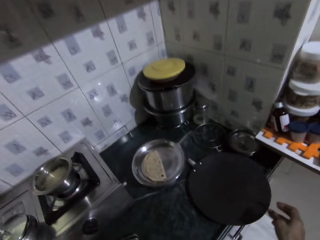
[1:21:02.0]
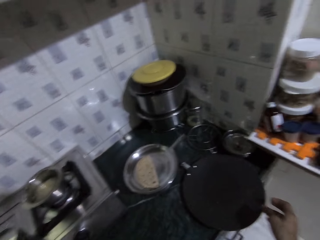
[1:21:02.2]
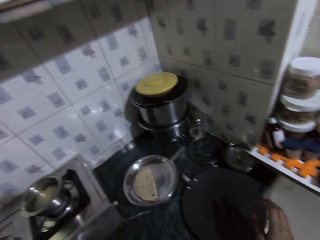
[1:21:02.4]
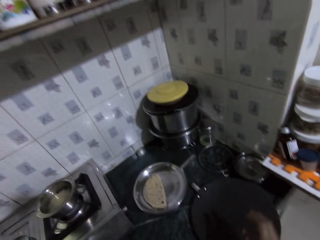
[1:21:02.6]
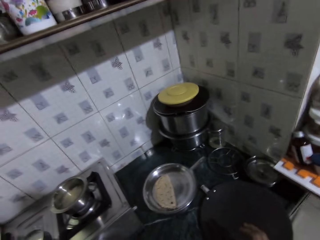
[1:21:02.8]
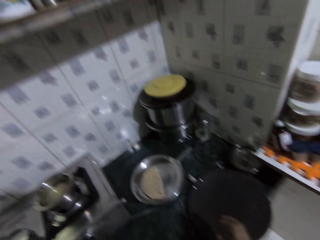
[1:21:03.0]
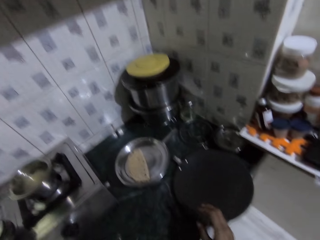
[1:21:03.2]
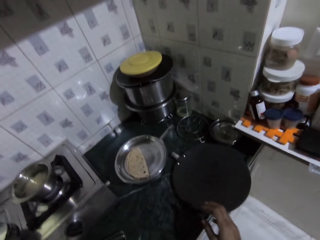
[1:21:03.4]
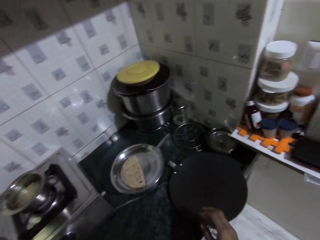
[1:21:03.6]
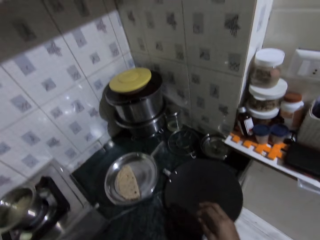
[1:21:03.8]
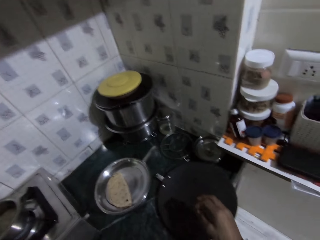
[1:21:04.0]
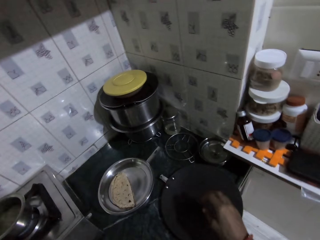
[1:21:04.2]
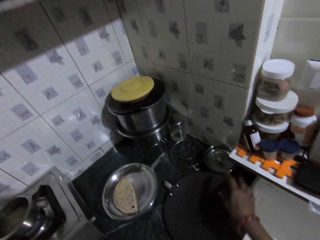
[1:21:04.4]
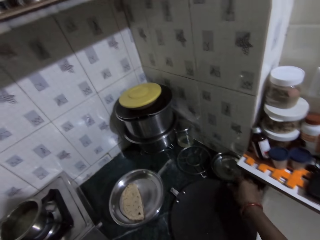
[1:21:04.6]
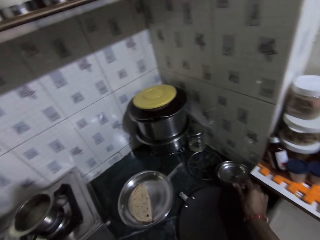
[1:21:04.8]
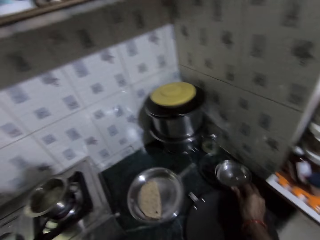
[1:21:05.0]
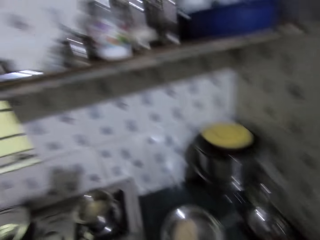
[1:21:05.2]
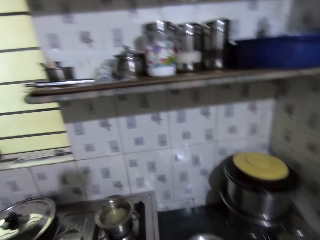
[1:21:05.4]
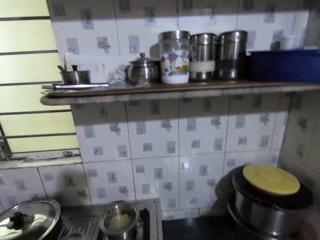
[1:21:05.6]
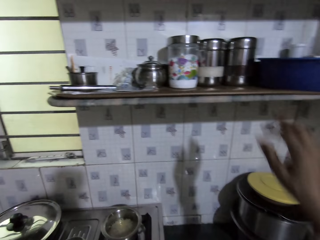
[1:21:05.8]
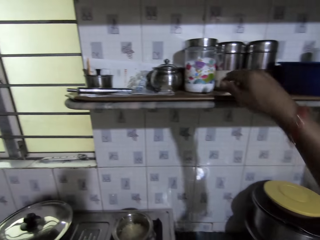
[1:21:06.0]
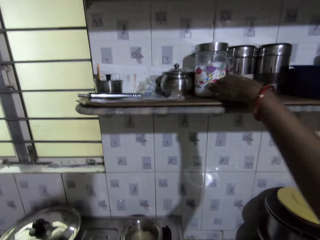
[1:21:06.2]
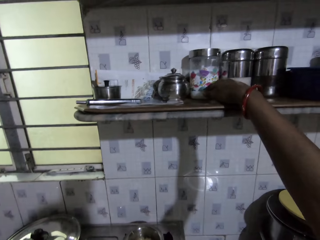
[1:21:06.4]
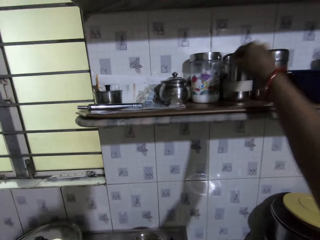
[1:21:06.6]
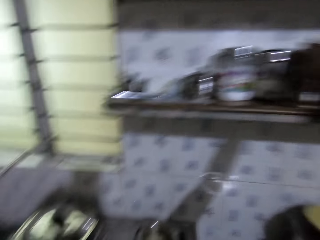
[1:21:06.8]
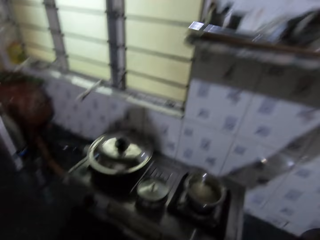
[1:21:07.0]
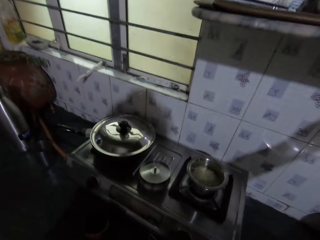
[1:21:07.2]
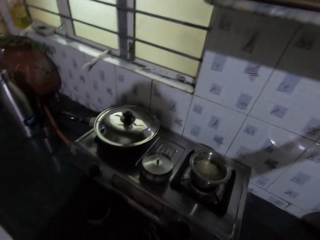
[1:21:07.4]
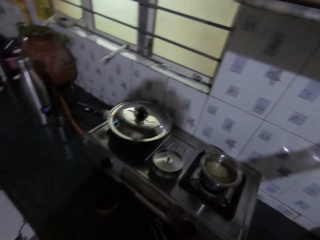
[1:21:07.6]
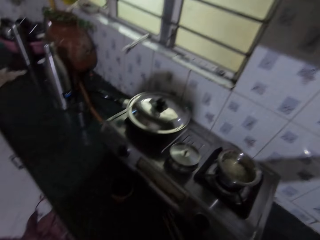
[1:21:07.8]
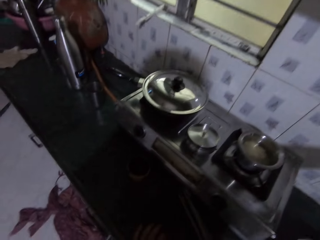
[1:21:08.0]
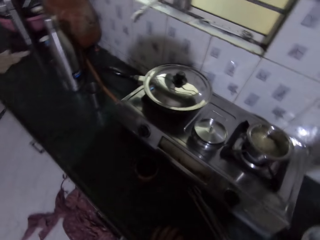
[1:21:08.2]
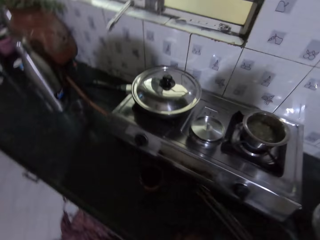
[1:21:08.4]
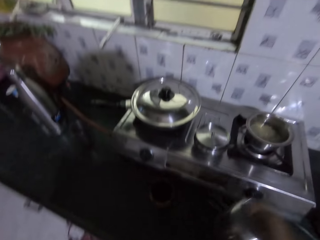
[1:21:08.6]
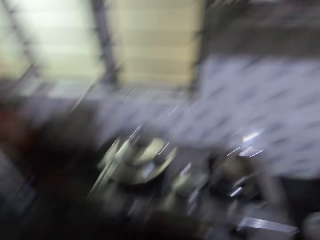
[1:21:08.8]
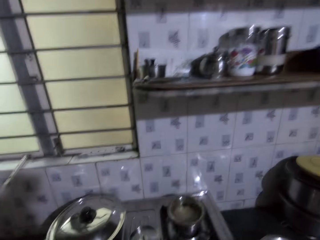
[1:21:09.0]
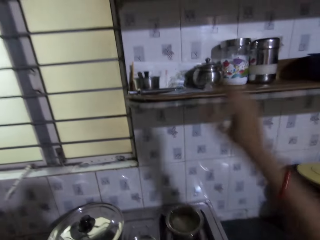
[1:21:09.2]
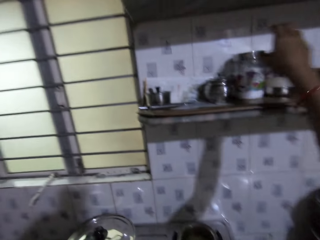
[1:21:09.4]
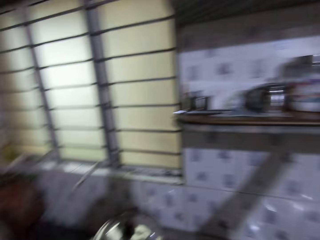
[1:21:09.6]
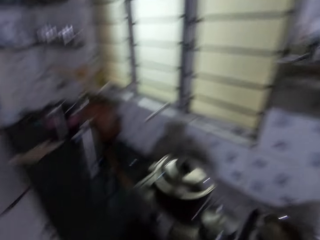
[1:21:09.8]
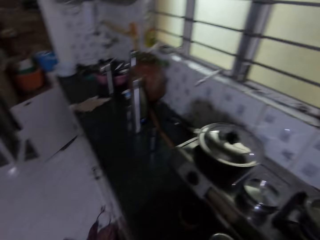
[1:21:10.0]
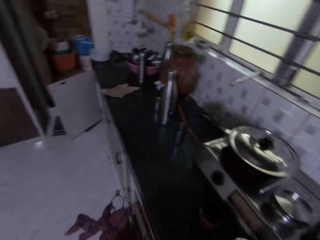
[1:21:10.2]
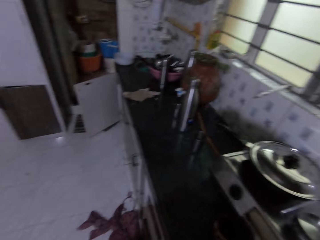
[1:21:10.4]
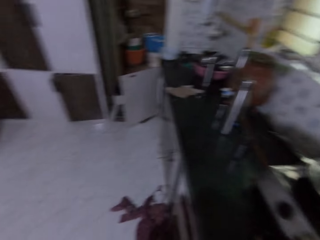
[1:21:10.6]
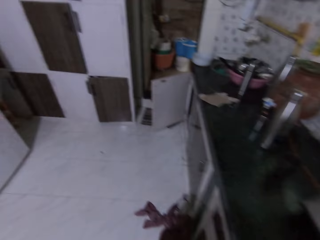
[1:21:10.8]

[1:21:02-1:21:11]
The camera wearer moves a cup cover on the table with her right hand. She picks up a jar. She touches some containers on the cabinet with her right hand. She moves a container on the shelf.

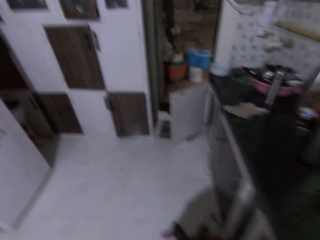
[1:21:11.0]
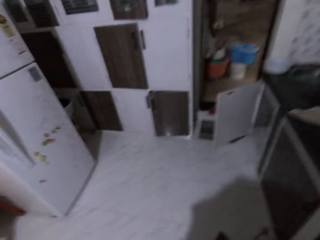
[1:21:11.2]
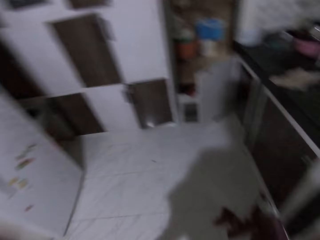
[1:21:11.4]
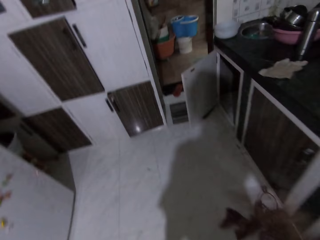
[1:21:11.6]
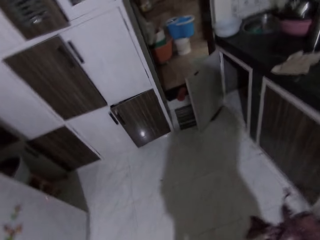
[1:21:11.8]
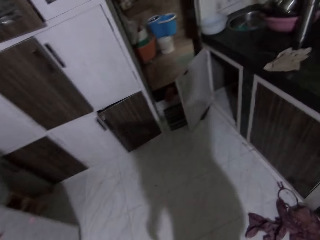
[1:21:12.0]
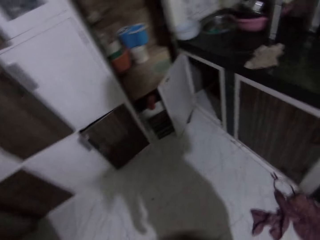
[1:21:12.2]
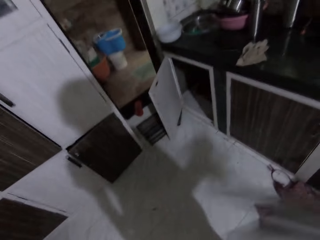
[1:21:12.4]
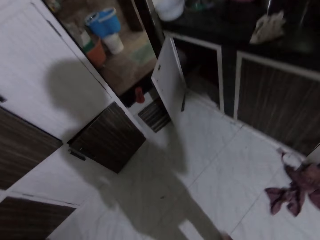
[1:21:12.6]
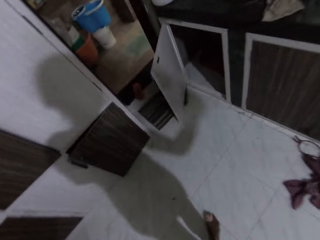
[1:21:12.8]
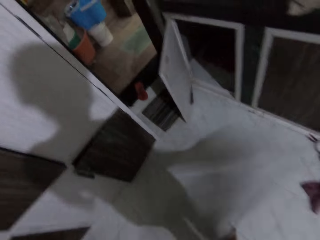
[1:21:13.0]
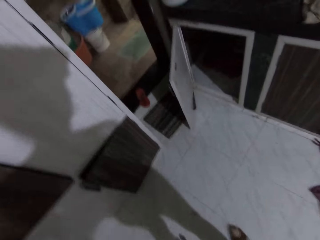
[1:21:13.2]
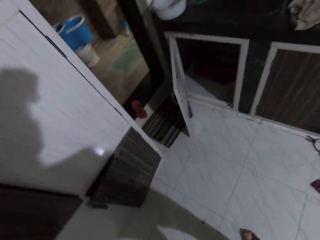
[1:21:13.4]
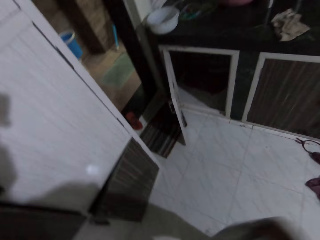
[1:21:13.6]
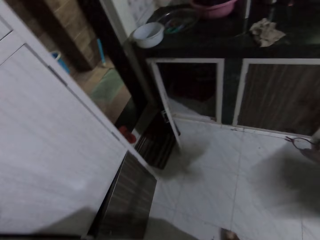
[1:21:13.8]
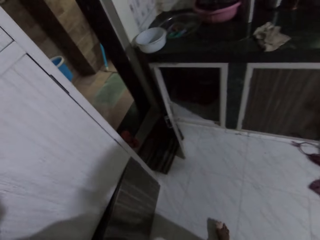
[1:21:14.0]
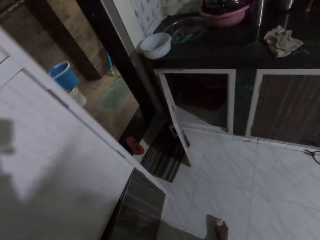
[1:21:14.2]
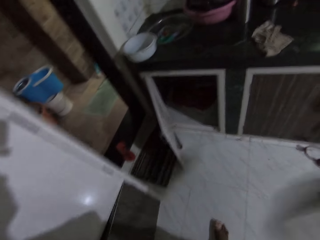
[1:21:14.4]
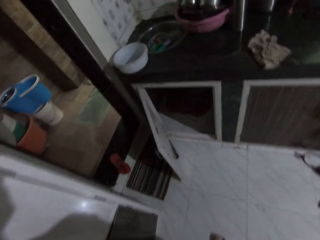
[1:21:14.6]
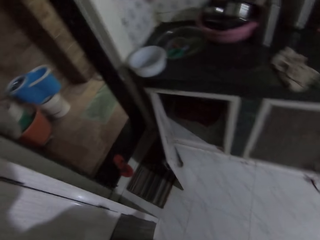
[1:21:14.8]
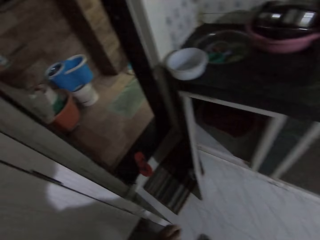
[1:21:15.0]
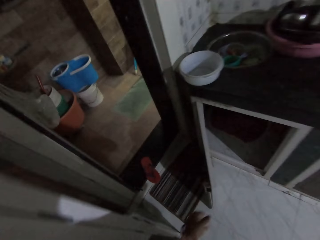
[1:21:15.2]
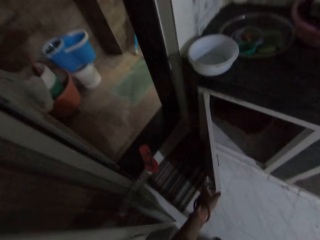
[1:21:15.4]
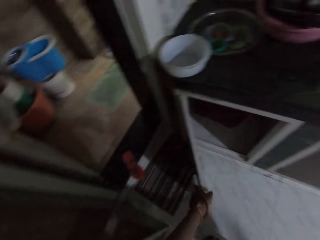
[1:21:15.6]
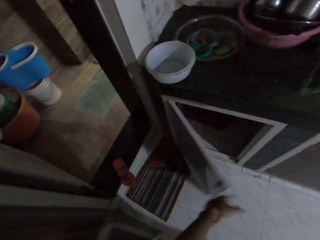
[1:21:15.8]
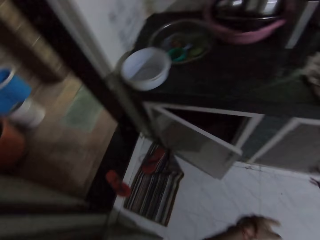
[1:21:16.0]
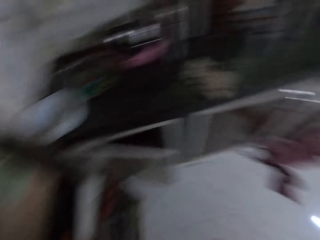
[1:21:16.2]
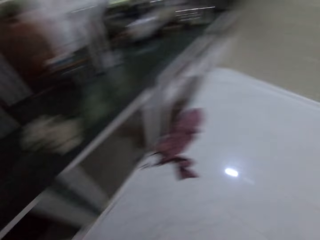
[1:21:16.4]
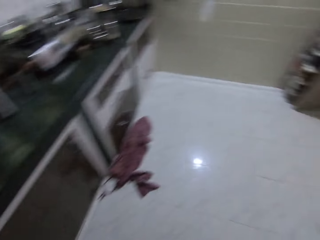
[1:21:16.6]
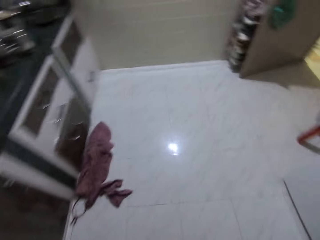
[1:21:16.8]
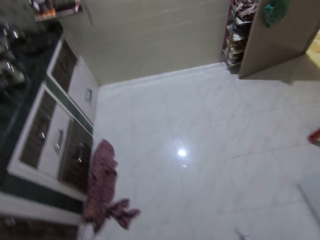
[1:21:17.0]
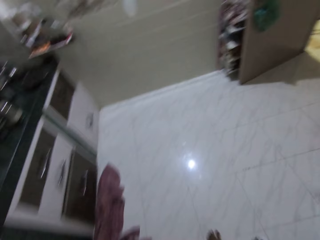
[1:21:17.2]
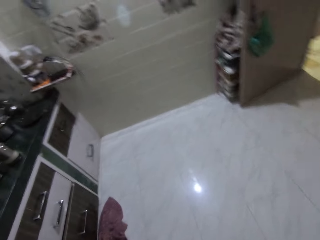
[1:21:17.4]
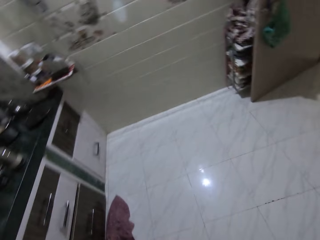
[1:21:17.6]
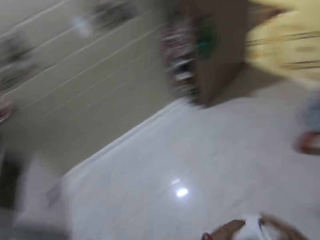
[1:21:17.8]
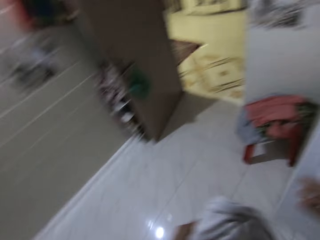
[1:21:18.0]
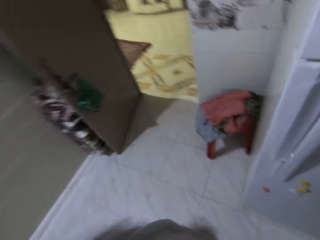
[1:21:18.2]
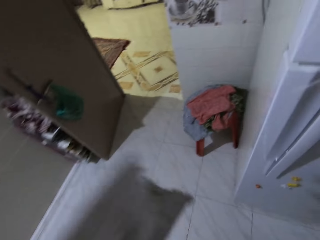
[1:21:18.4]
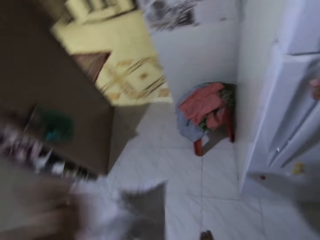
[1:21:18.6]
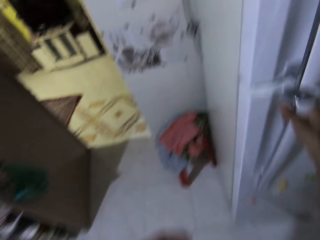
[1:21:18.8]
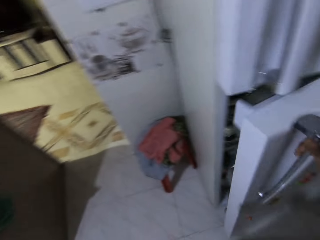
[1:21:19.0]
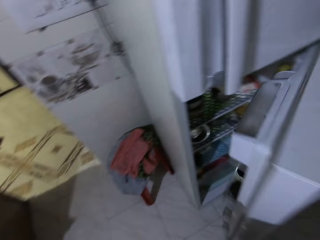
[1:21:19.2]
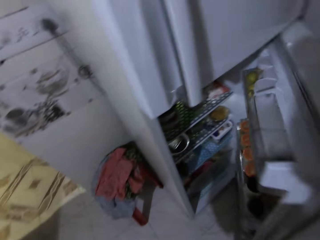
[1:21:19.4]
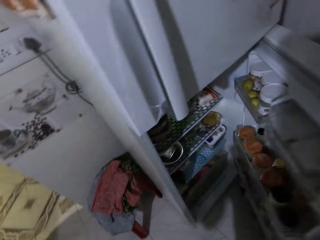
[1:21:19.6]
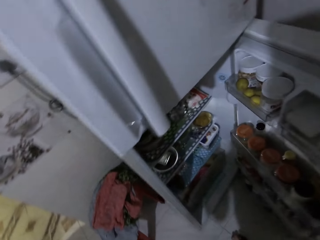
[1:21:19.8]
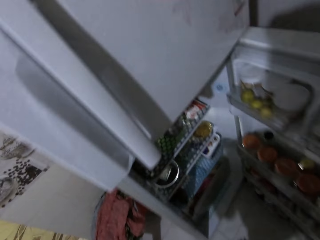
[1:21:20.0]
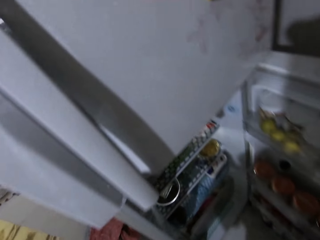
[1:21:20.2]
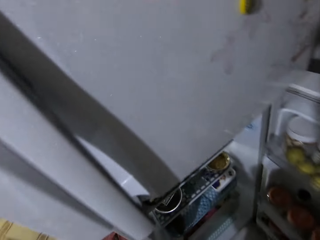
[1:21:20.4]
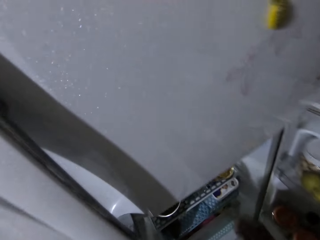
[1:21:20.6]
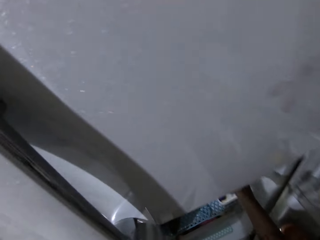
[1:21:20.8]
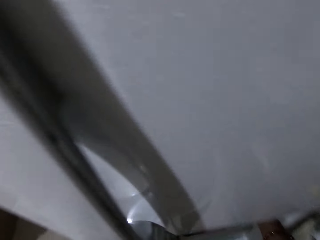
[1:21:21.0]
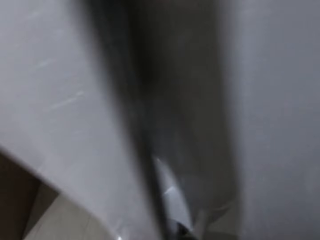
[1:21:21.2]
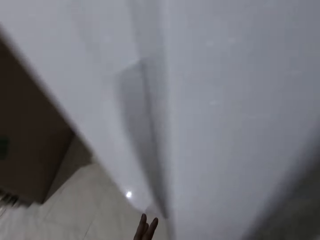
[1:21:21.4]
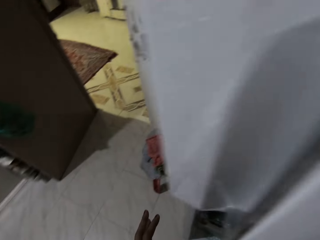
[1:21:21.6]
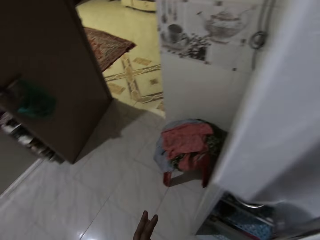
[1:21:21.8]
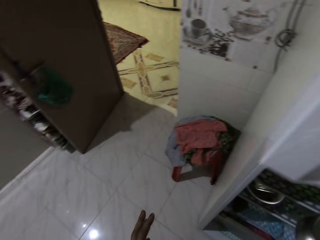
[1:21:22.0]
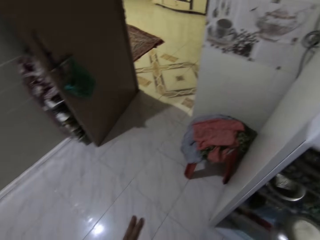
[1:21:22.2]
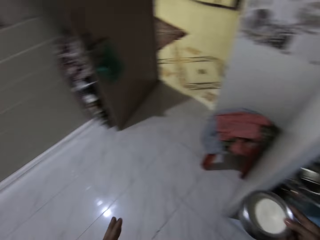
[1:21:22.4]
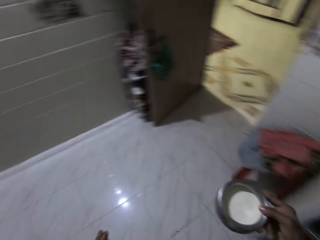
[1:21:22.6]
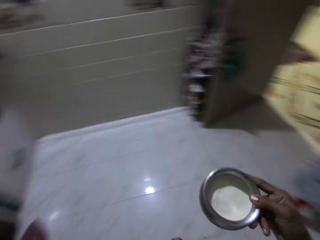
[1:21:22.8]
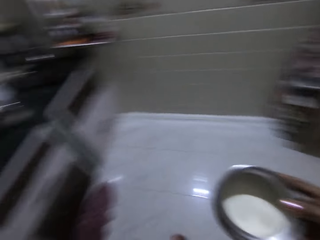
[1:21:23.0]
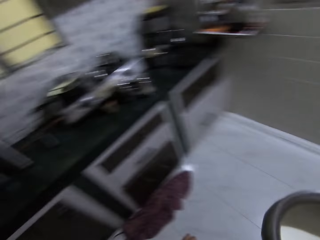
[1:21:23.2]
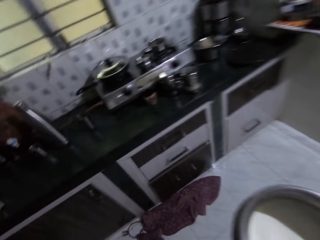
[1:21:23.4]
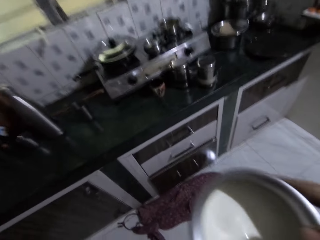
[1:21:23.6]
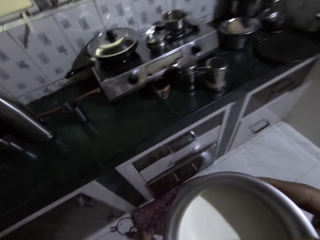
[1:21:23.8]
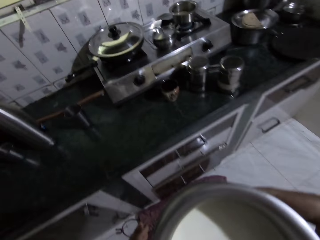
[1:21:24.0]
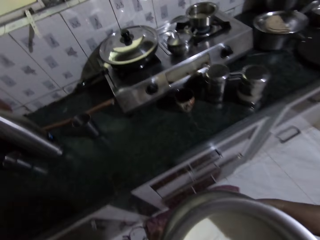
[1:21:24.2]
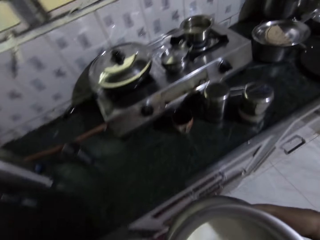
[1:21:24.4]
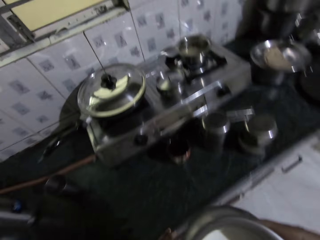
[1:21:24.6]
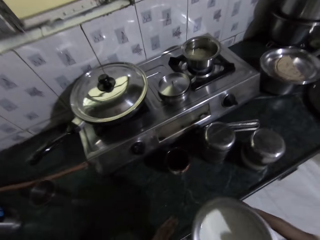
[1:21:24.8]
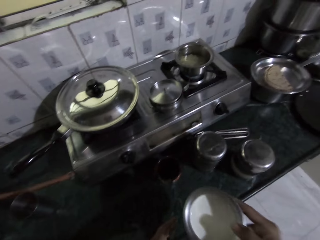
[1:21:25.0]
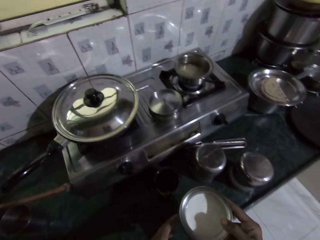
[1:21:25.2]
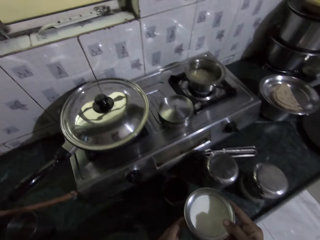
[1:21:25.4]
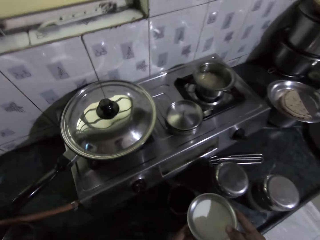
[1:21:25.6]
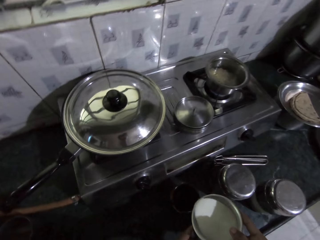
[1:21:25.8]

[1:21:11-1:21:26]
The camera wearer waves the towel in her right hand in the air. She walks in the kitchen. She shakes the kitchen napkin. She closes a cabinet below the counter with her left hand. She passes the white napkin in her right hand to her left hand. She holds the handle of a fridge in the kitchen with her right hand. She opens the fridge with her right hand. She takes a cup of milk from the fridge with her right hand. She reaches out for the cup of milk. She walks towards the counter from the fridge. She holds the cup of milk with both hands.
